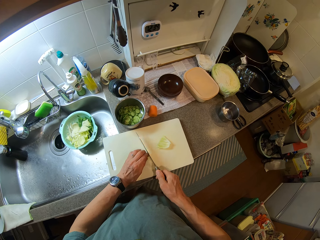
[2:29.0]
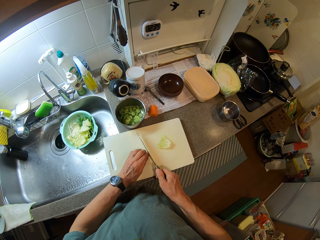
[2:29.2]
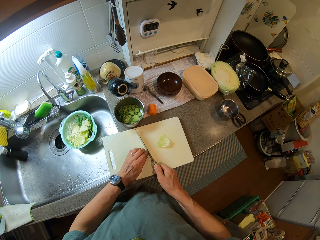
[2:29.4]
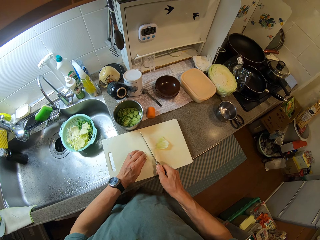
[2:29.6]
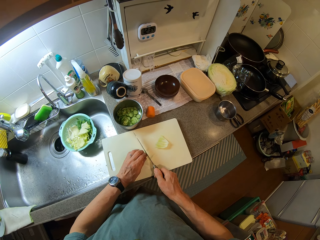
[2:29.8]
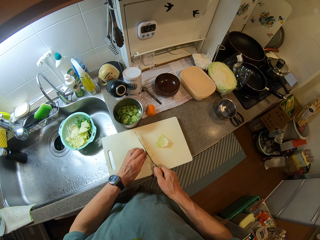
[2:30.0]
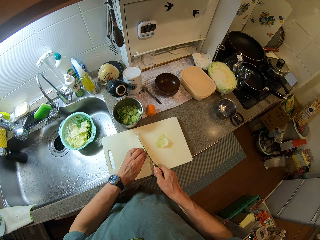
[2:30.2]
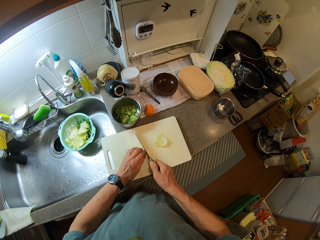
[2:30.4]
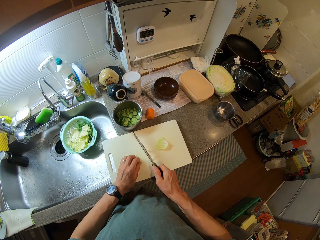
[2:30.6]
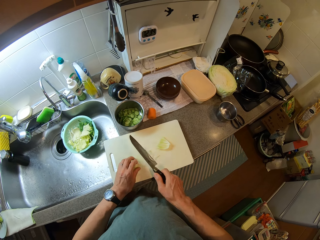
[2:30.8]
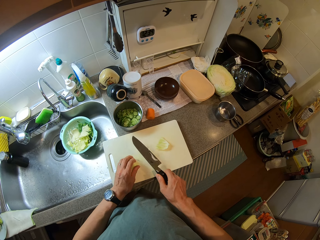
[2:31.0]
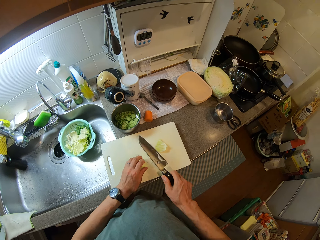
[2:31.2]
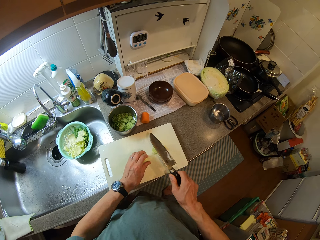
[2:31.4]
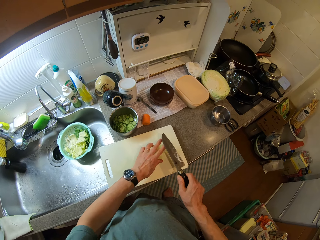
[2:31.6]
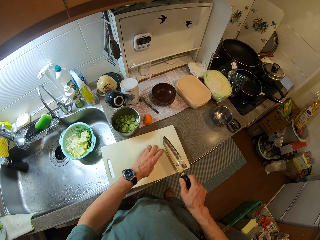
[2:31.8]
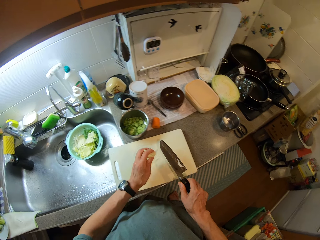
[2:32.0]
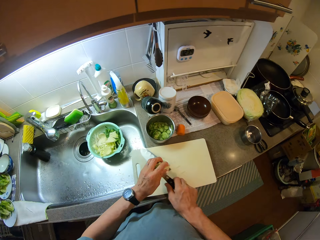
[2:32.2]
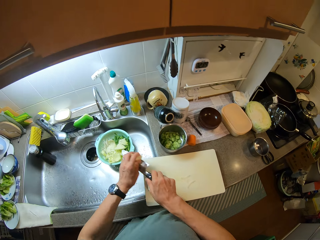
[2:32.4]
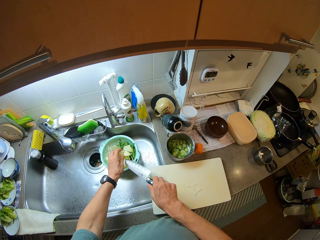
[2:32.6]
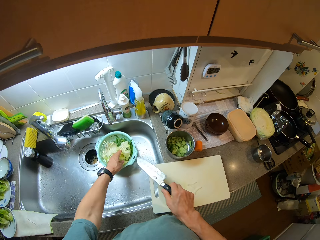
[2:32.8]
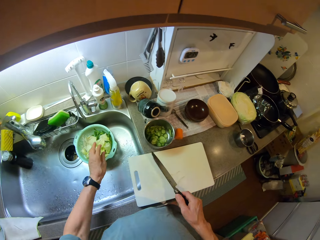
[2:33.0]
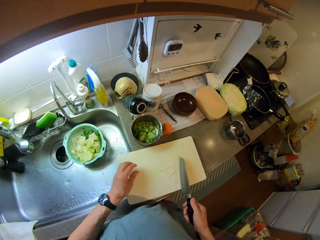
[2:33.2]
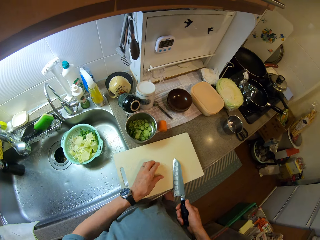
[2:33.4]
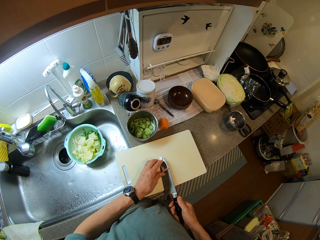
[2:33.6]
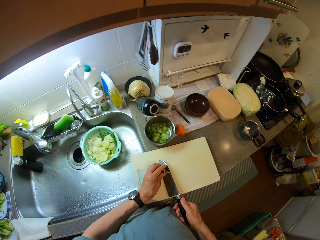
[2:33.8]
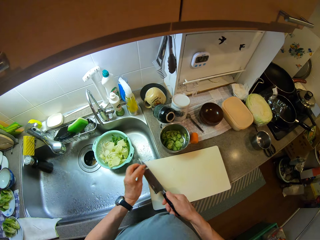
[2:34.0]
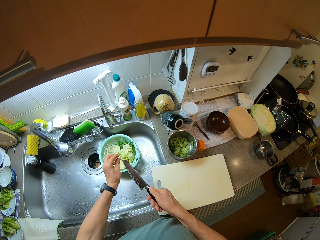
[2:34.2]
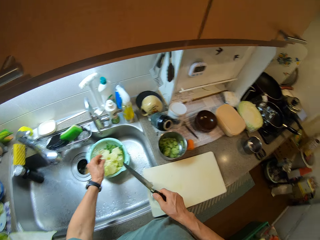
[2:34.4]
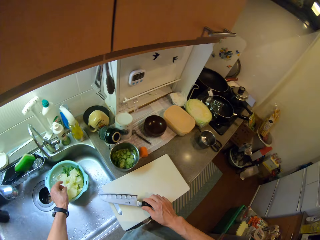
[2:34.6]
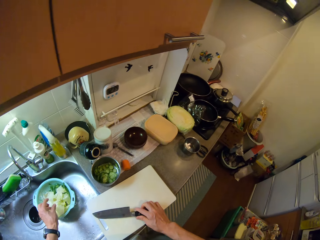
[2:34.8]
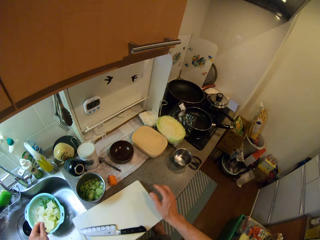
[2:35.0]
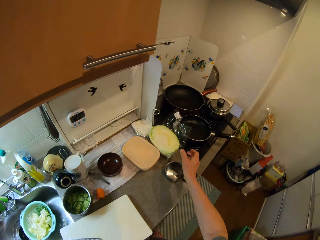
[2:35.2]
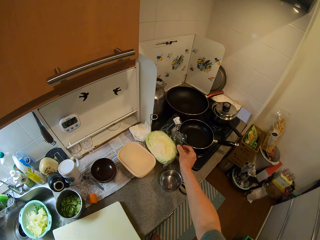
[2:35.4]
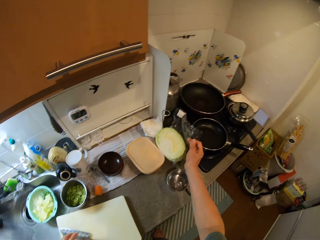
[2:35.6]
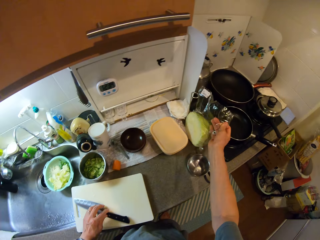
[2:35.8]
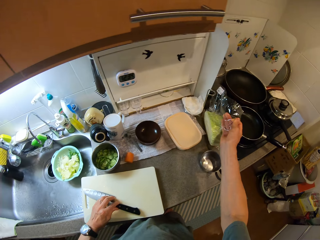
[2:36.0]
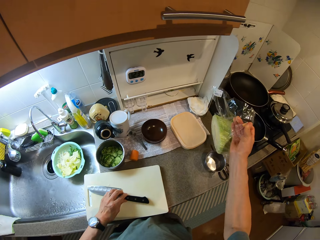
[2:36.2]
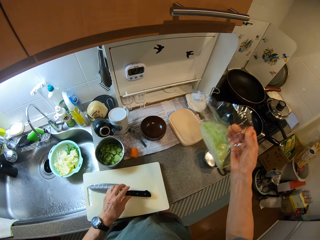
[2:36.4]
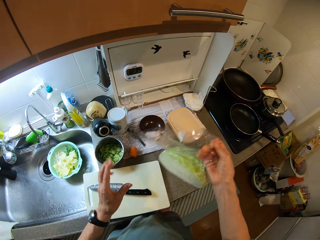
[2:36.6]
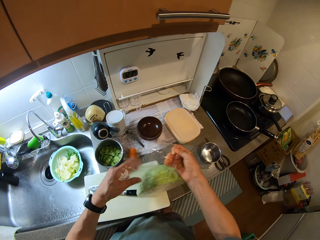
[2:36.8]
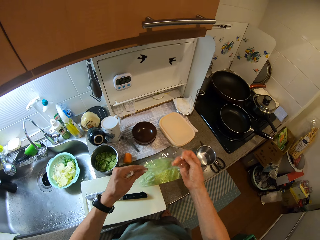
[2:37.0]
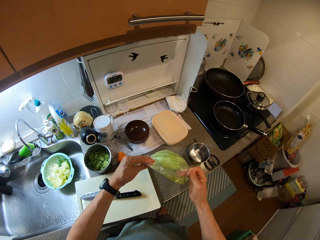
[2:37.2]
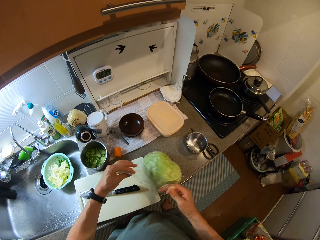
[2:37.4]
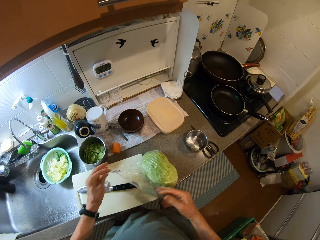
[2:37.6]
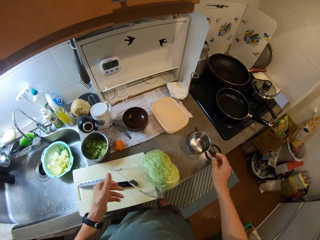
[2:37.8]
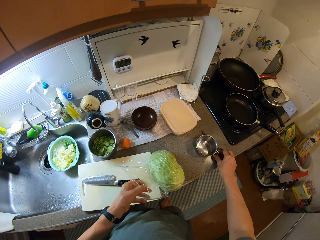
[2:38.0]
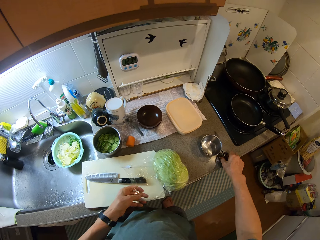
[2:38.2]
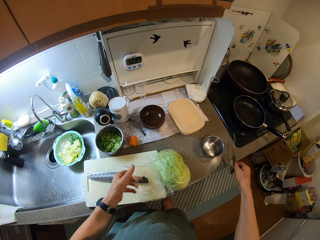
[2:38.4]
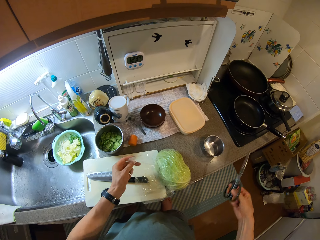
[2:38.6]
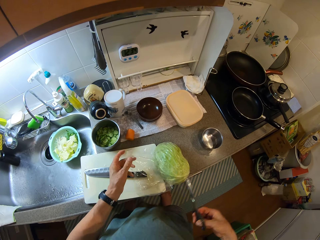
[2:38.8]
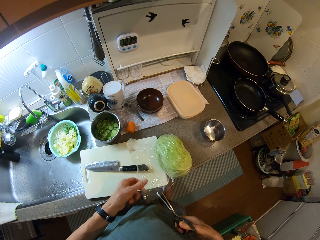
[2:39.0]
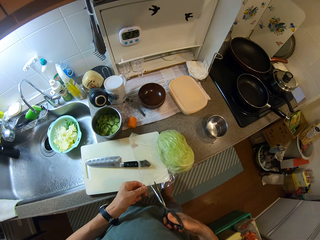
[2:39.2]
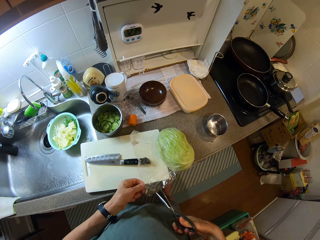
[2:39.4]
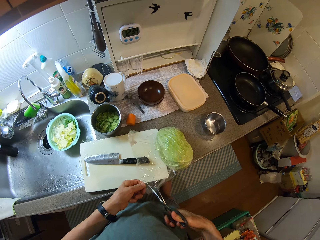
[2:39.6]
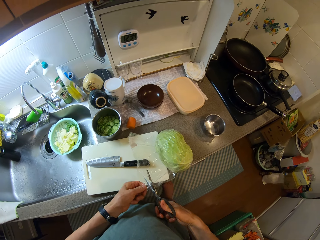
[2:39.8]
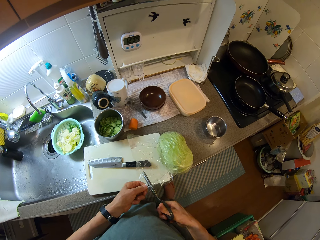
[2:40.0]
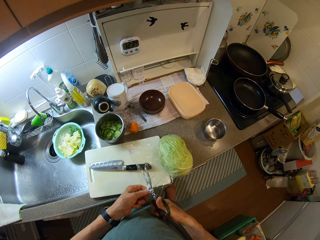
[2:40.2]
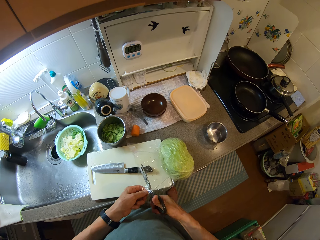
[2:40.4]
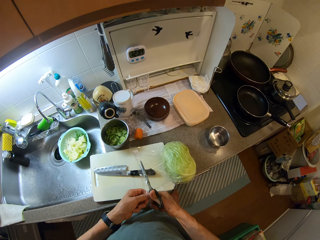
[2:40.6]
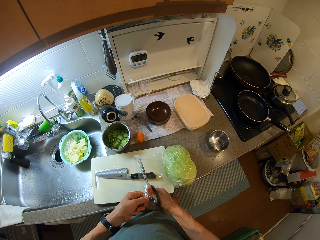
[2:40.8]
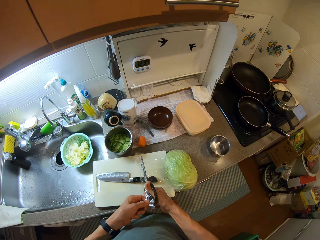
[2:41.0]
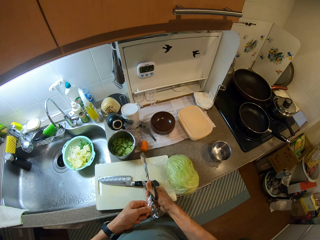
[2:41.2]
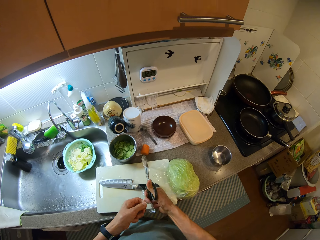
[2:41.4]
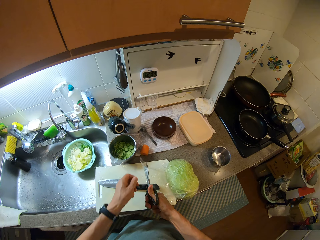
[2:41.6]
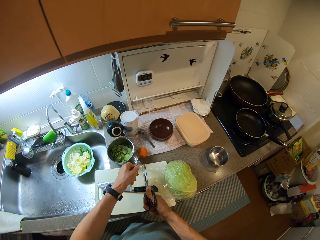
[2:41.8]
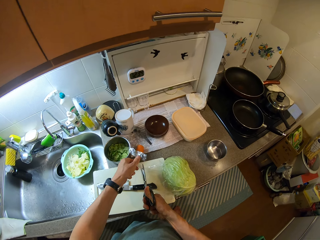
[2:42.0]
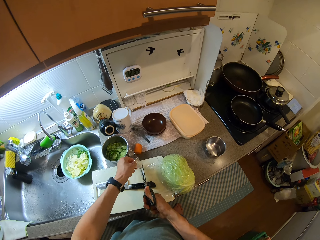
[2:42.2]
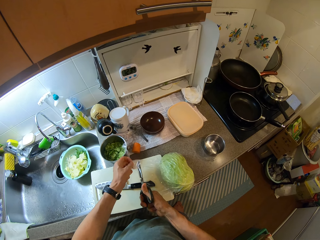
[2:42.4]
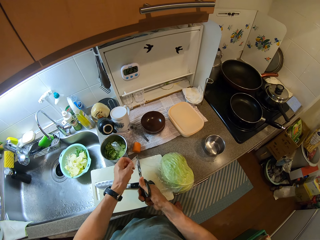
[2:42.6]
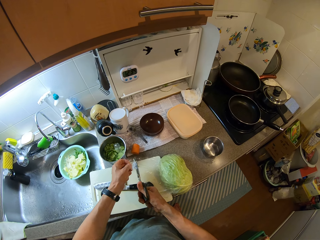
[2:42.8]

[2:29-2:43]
The camera wearer picks the layers of cabbage from the chopping board. He drops the layers of cabbage in the bowl. He picks the layers of cabbage from the chopping board. He drops the layers of cabbage in the bowl. He drops the knife on the chopping board. He moves a pack of cabbage on the counter with his right hand. He moves the knife on the chopping board with his left hand. He picks a pair of scissors from the counter with his right hand. He cuts the pack or polythene paper with the scissors. He picks the polythene paper with cabbage in it.

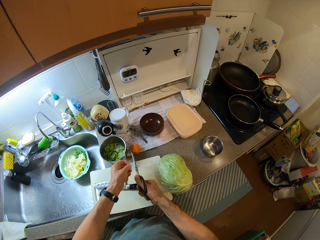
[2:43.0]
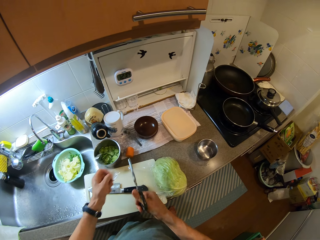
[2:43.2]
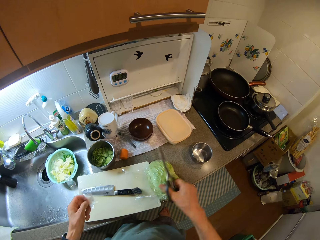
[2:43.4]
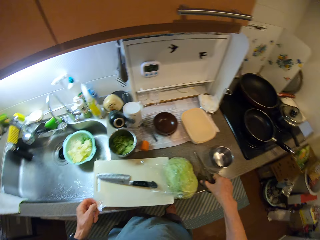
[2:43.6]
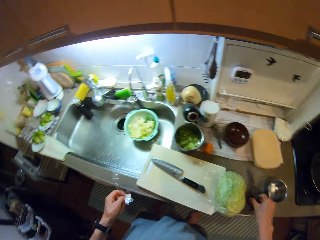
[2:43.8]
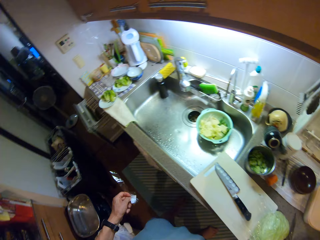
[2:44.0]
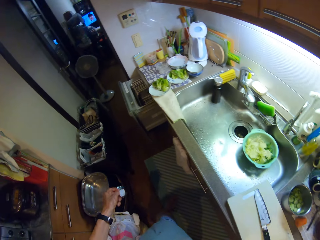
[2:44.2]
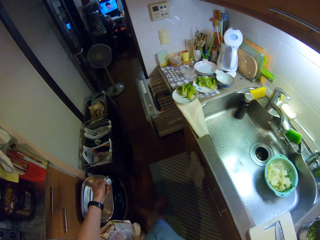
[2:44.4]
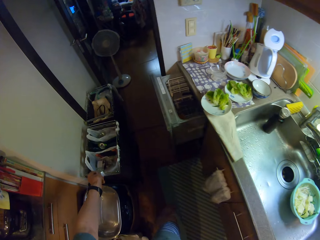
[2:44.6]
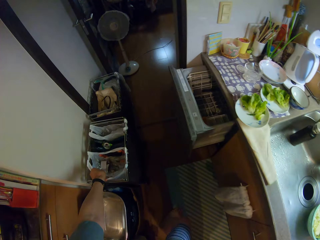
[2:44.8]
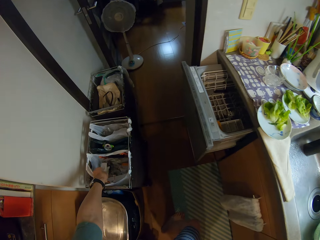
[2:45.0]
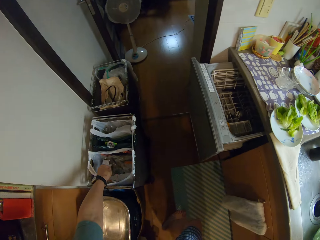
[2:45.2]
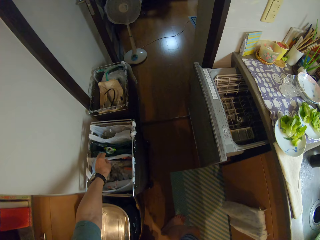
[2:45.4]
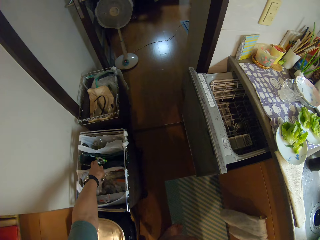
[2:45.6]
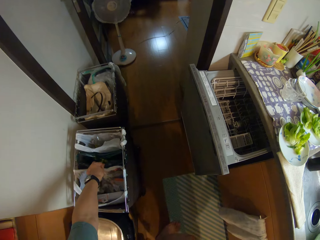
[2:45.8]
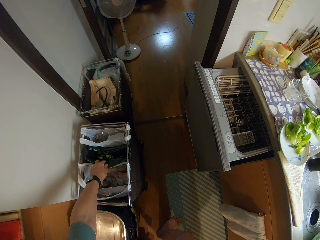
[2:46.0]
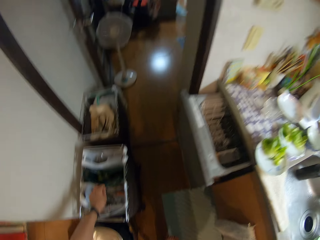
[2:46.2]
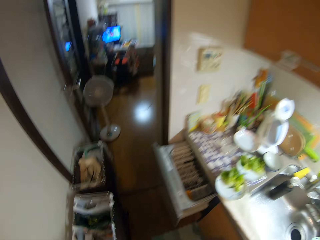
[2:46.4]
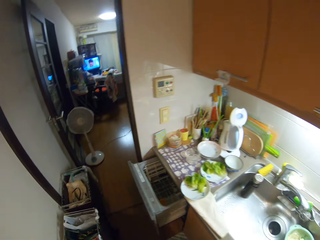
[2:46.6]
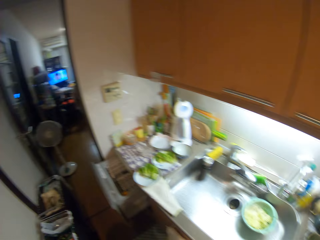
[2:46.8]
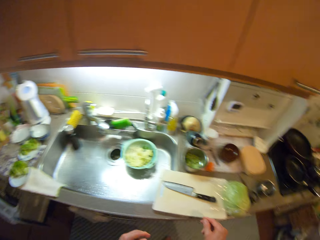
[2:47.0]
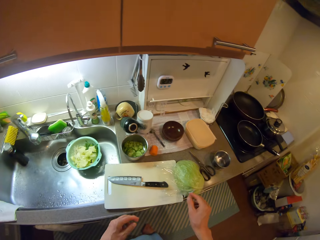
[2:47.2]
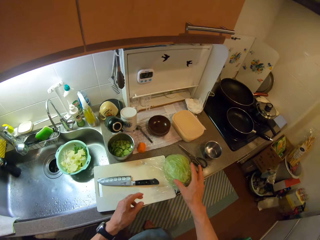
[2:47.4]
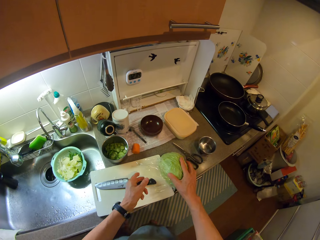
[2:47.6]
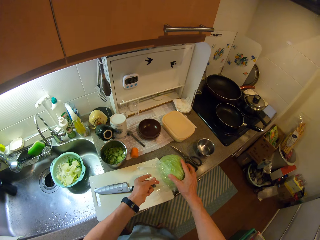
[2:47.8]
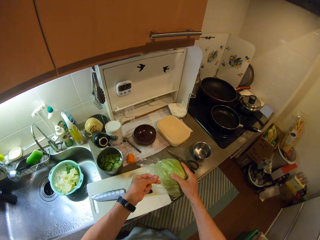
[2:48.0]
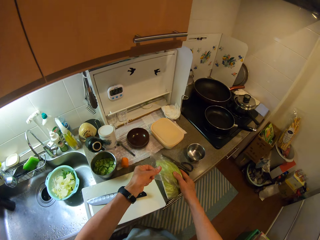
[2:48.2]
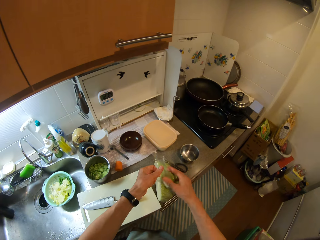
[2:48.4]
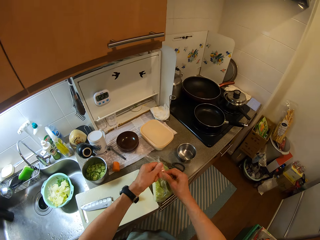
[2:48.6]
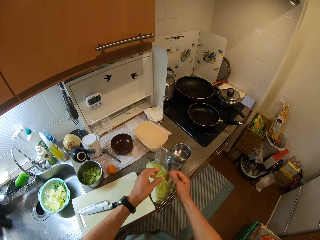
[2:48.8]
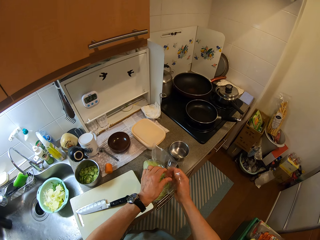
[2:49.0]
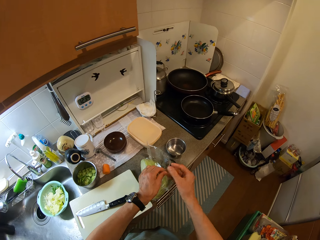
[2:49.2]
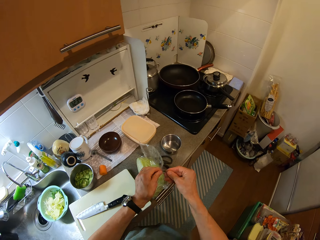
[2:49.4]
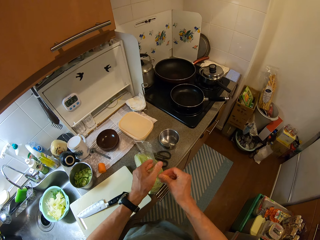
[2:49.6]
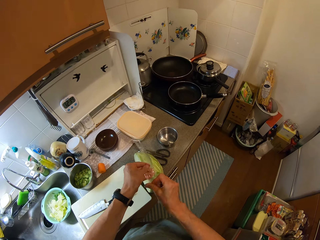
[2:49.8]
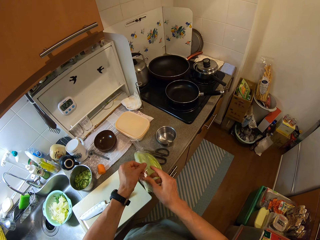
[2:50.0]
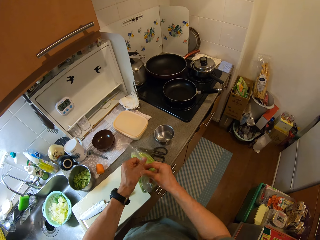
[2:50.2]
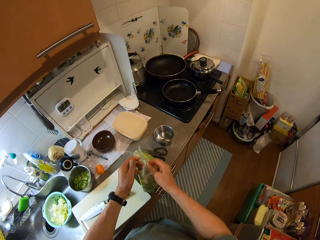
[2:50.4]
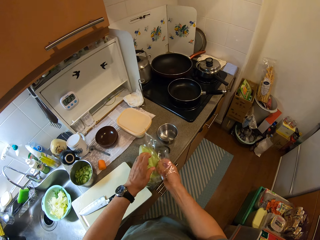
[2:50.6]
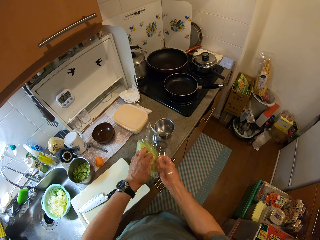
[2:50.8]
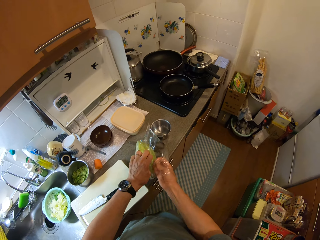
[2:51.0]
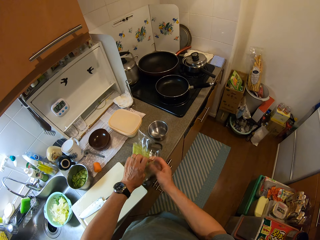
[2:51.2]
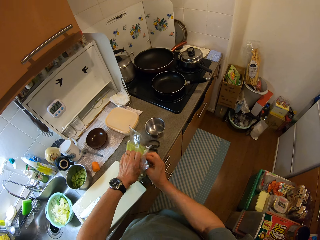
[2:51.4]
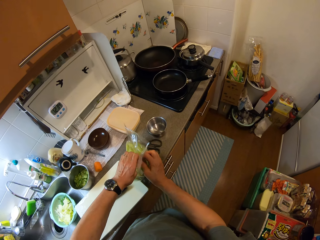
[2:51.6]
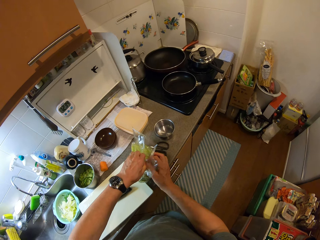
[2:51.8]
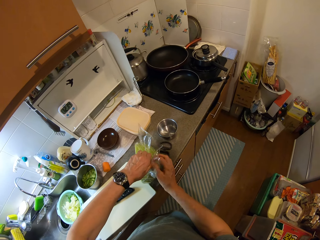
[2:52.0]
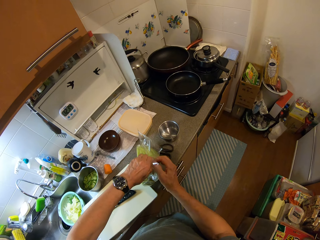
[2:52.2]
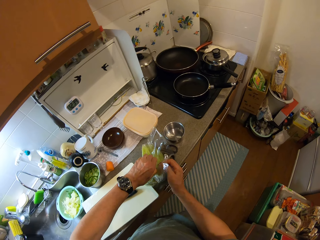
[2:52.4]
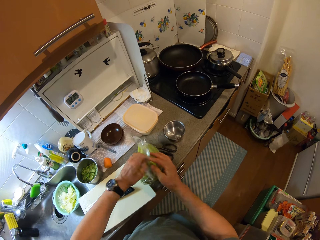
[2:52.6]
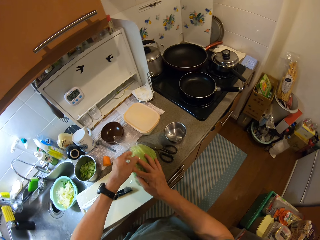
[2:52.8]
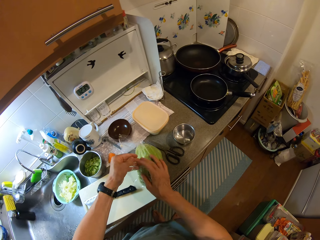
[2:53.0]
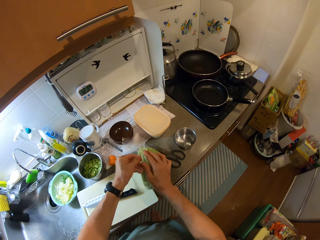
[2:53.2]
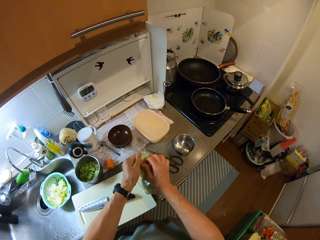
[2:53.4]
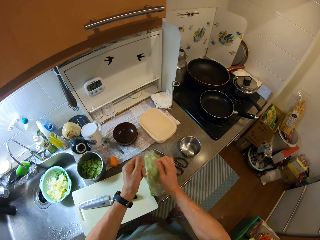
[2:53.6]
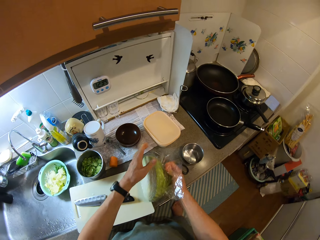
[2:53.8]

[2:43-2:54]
The camera wearer drops the scissors on the counter. He drops a piece of the pack in a waste bin. He picks the pack of cabbage from the counter with his right hand. He opens the pack of cabbage with his hands.
